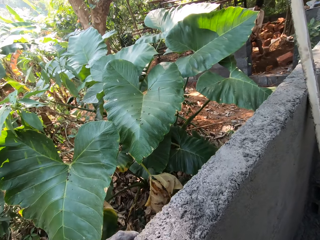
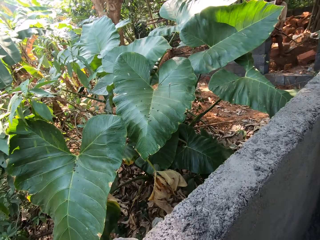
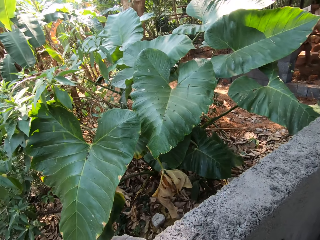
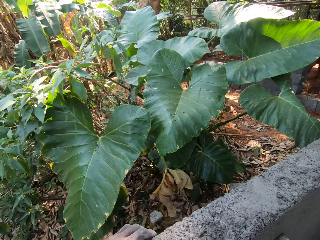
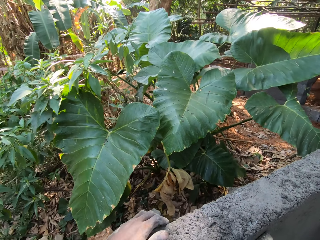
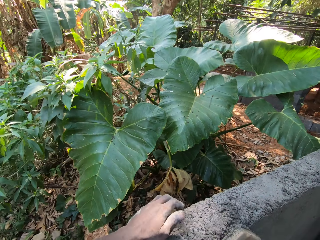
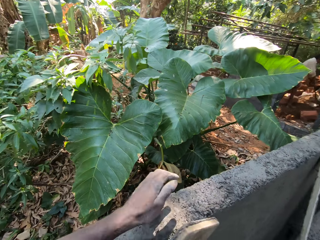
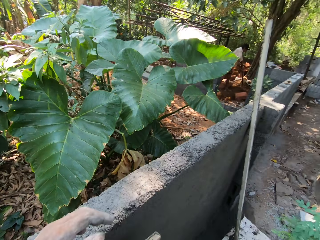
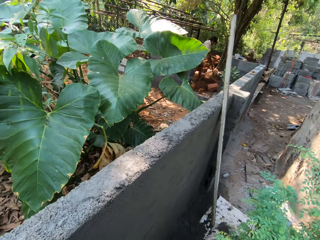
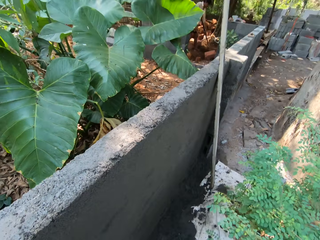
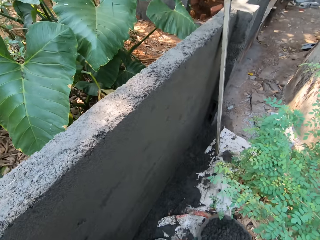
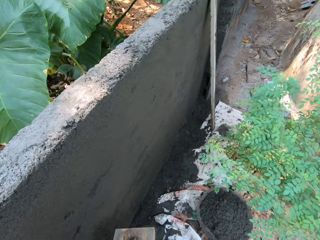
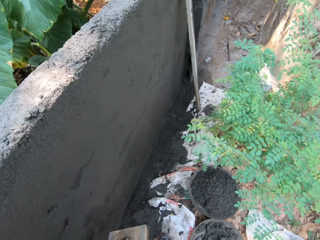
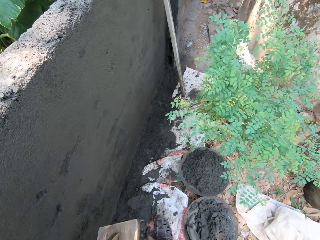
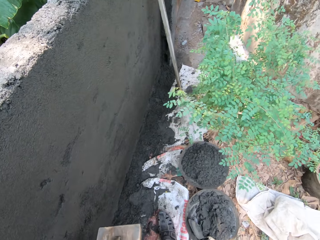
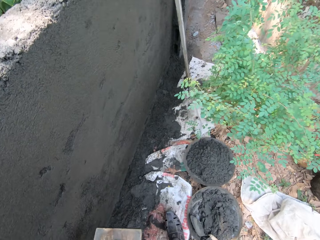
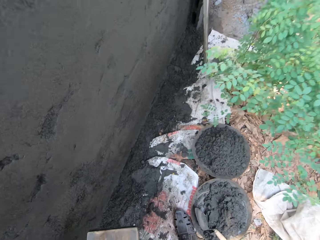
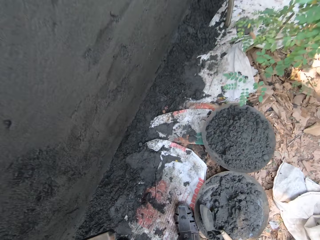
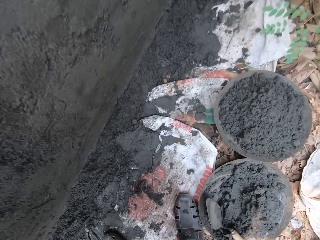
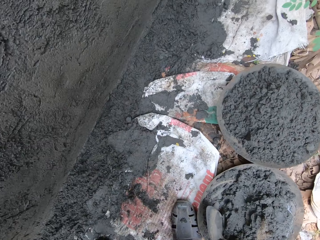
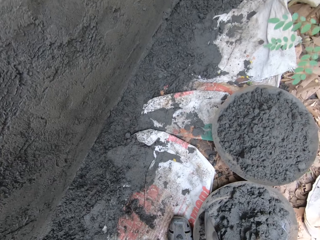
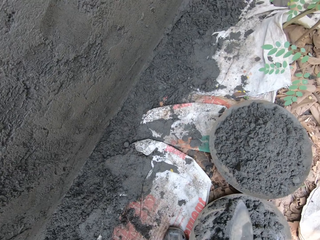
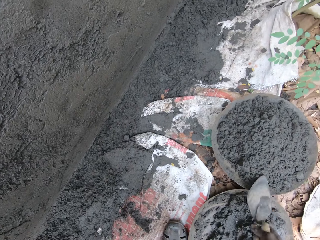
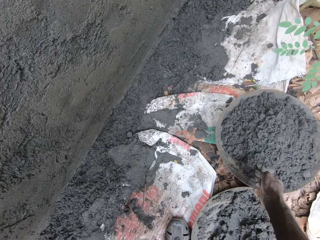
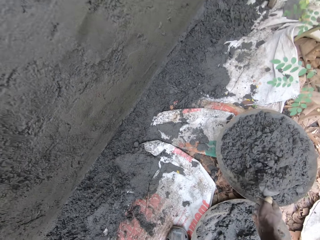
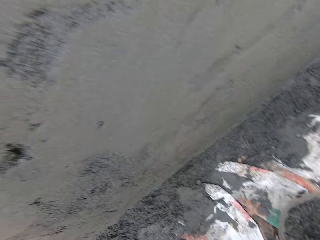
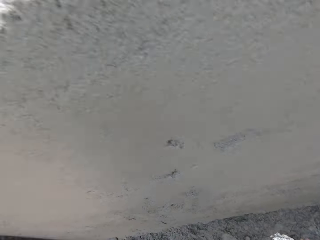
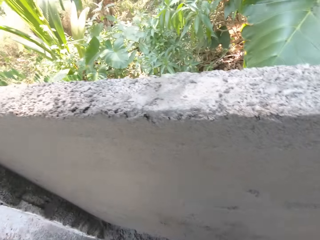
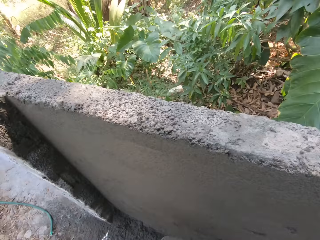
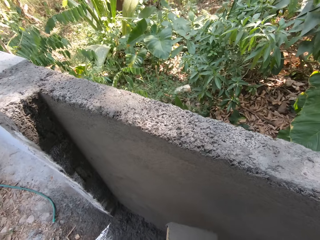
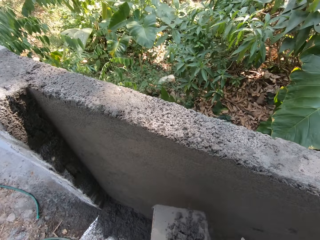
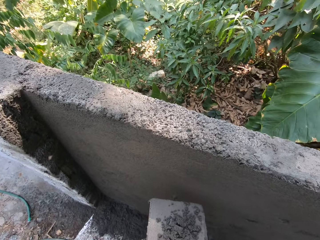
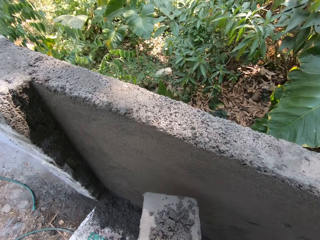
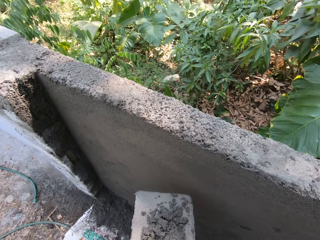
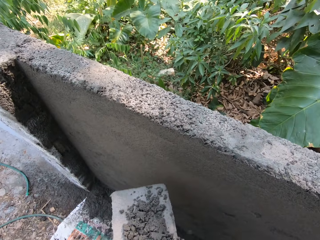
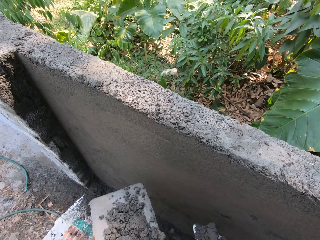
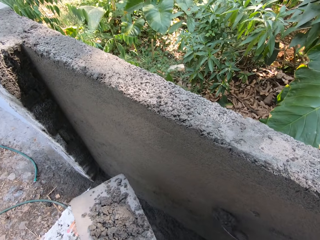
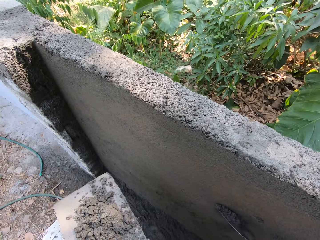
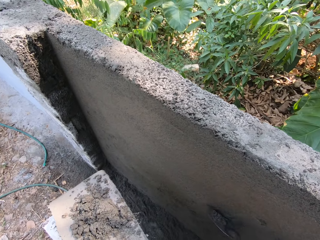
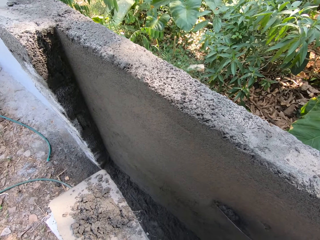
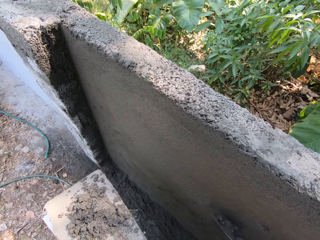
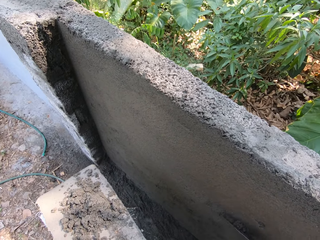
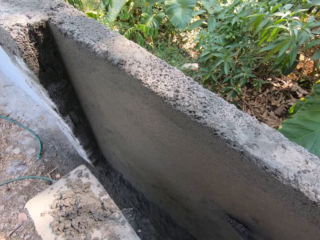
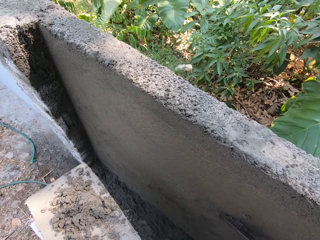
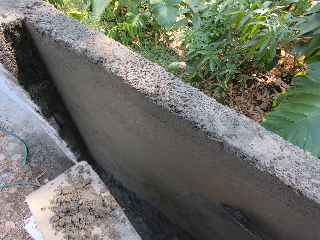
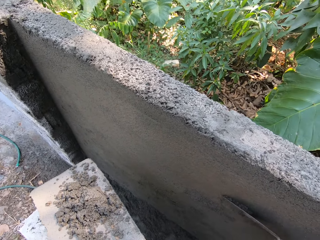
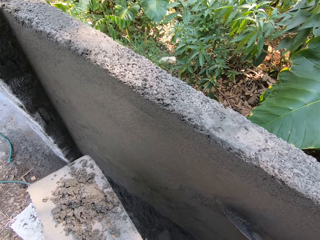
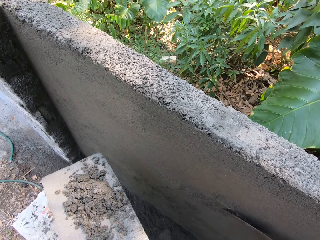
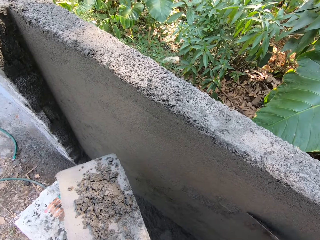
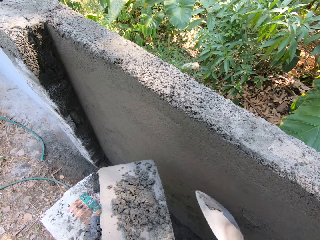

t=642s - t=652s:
The camera wearer turns around. He picks the hand trowel from the head pan with his right hand. He picks cement plaster or concrete from the head pan with the hand trowel in his right hand. He turns around. He pours the cement plaster on the wooden float from the hand trowel in his right hand. He pastes the cement plaster from the wooden float to the wall with the hand trowel in his right hand. He holds the concrete on the wooden float. He scoops the concrete with the trowel.

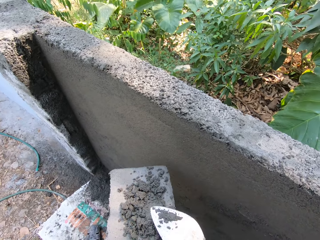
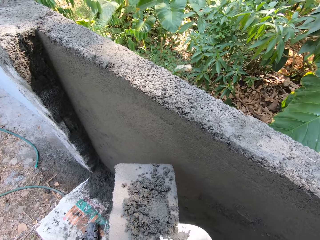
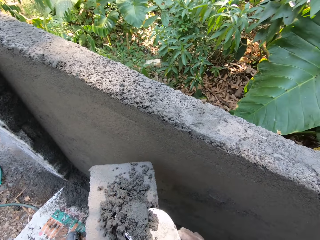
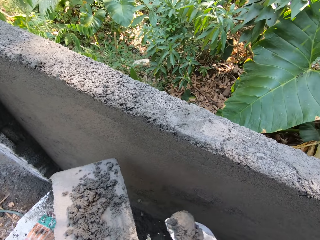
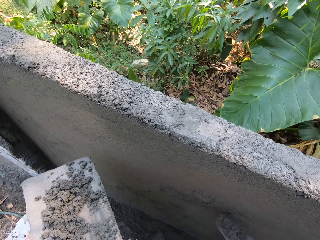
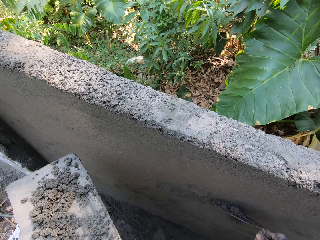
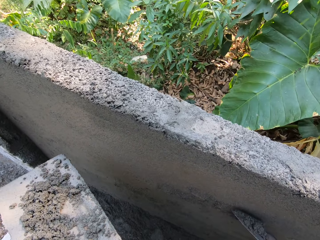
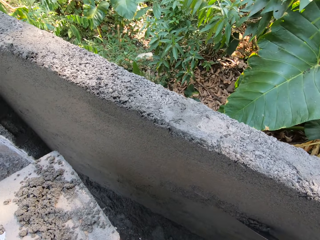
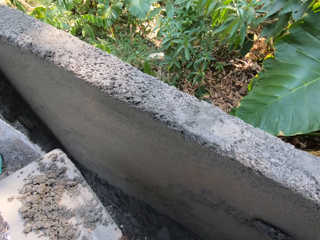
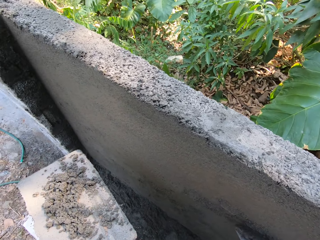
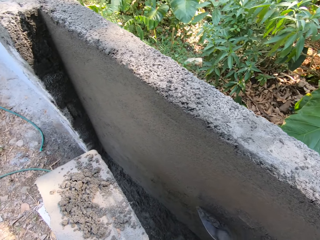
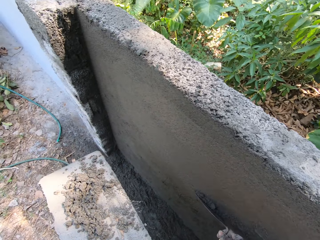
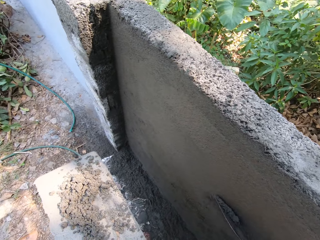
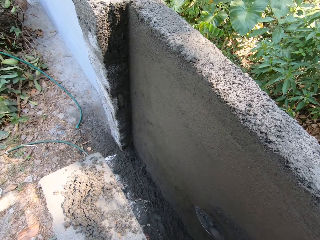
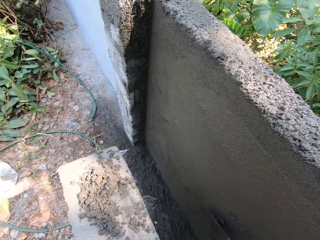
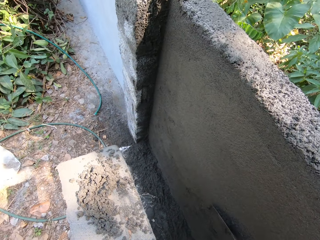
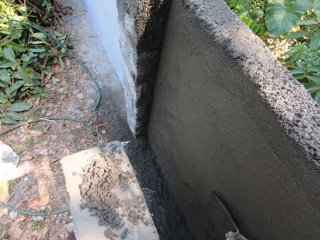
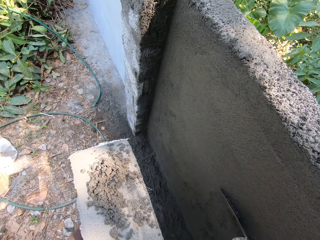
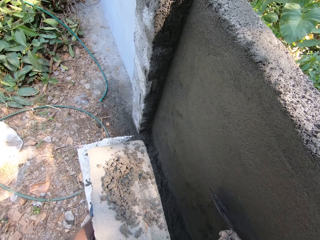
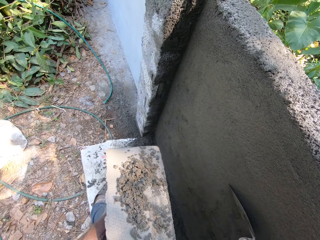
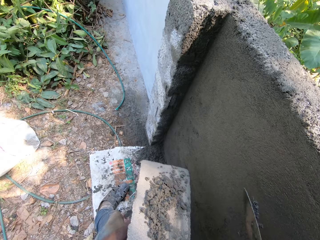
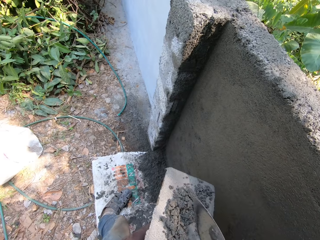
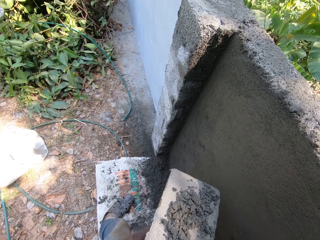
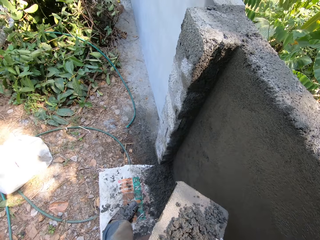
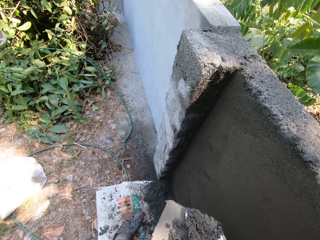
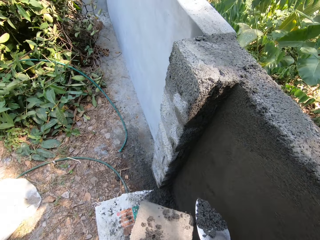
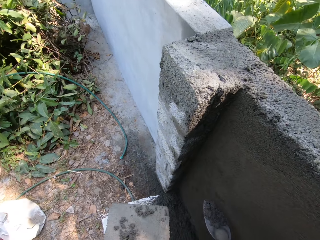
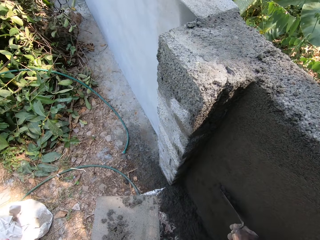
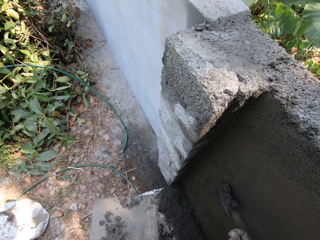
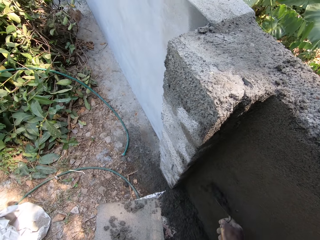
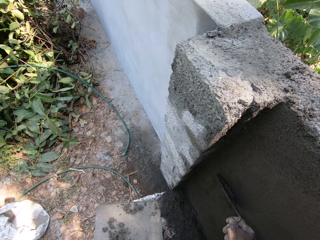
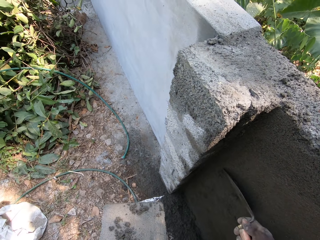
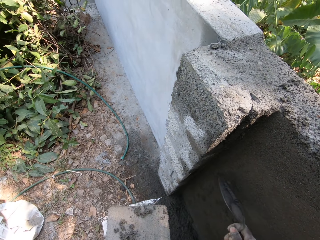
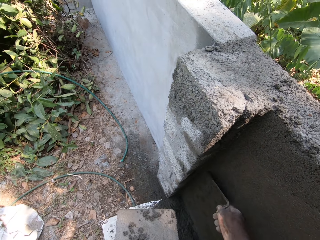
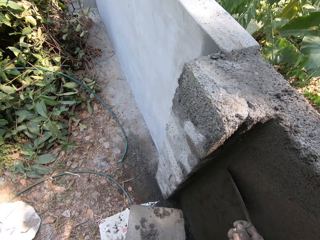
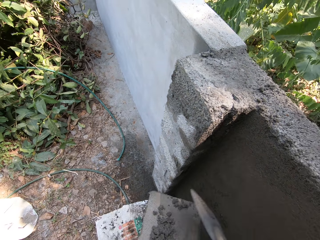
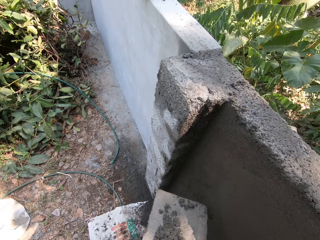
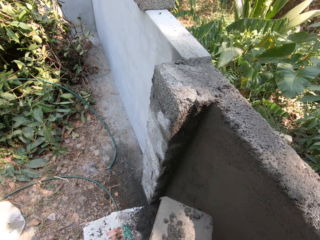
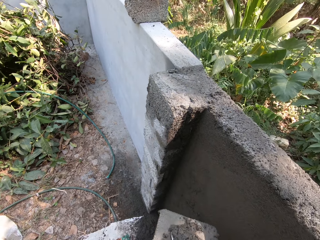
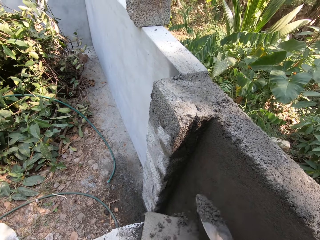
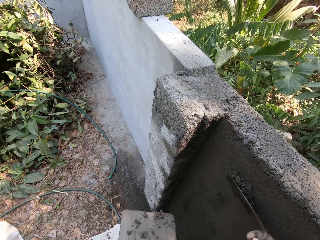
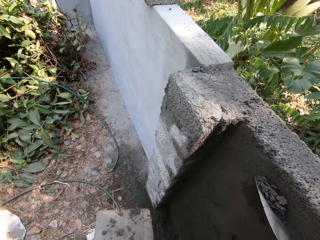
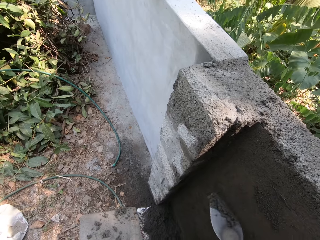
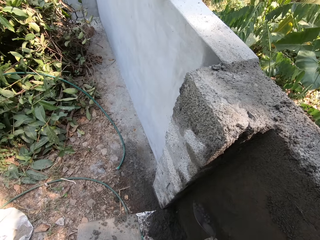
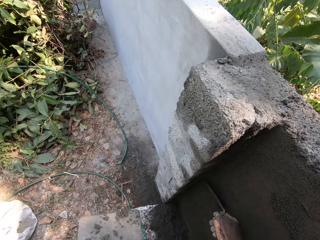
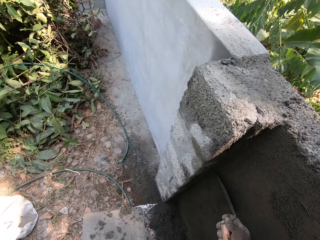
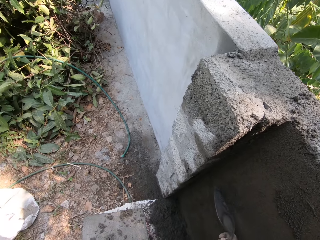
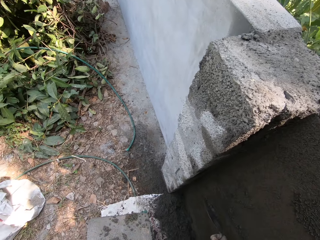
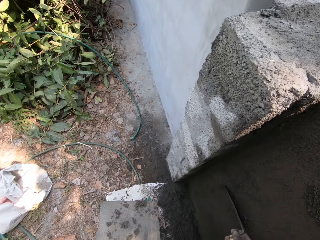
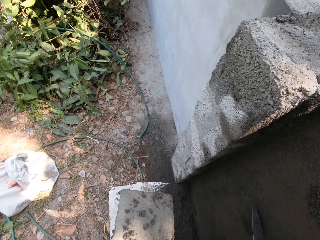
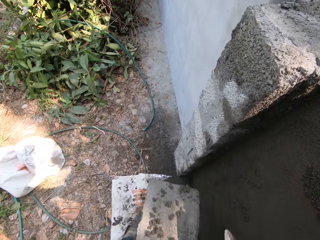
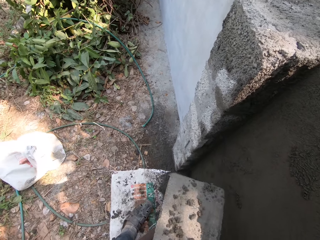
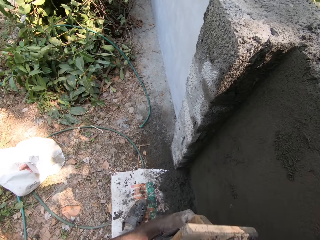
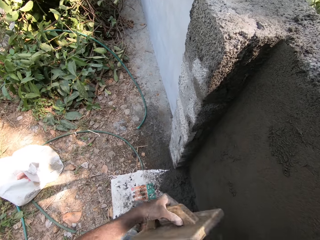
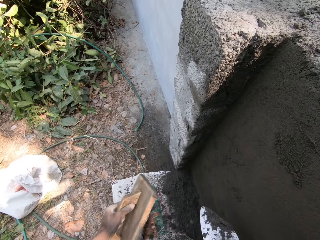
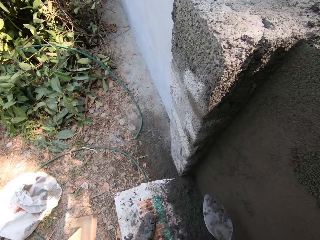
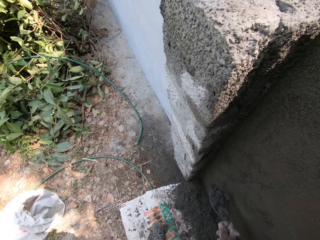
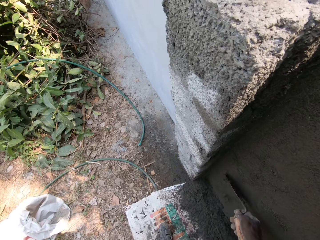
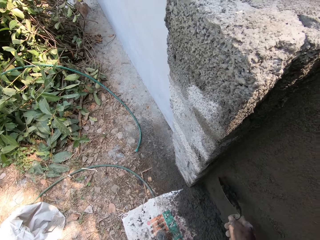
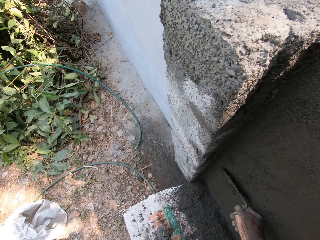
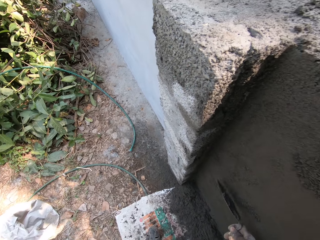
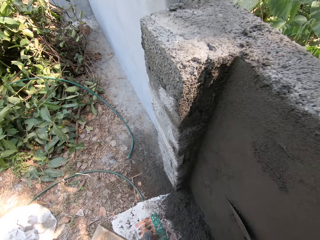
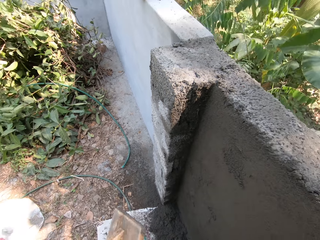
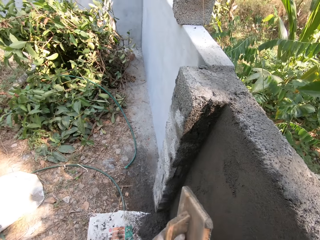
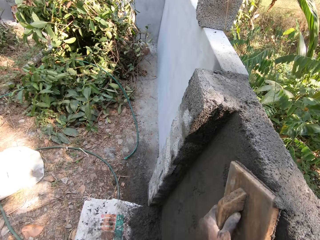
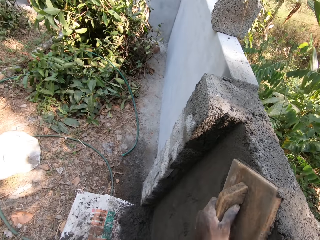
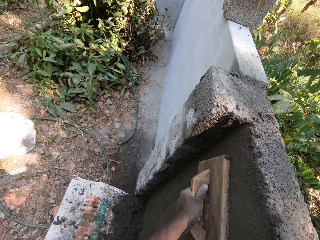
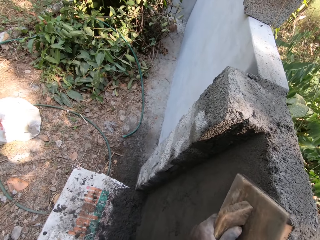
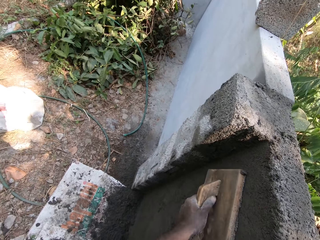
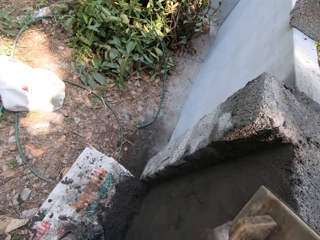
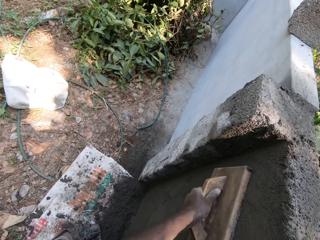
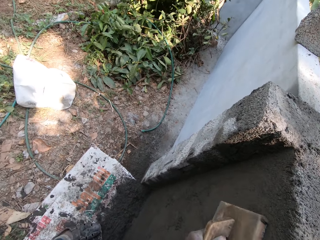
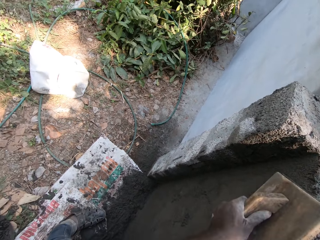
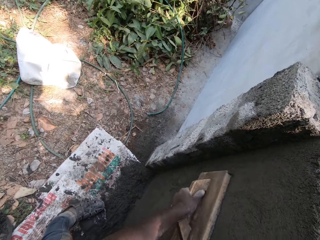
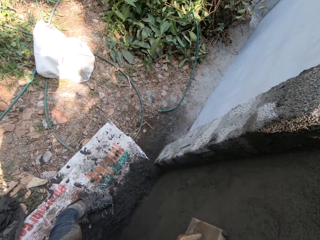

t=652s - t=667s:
The camera wearer scoops the concrete with the trowel. He applies concrete on the wall with the trowel. He pours cement plaster on the wooden float from the hand trowel in his right hand. He scoops the concrete with the trowel. He pastes the cement plaster from the wooden float to the wall with the hand trowel in his right hand. He scoops the concrete with the trowel. He applies concrete on the wall with the trowel. He scoops the concrete with the trowel. He applies concrete on the wall with the trowel. He smoothens the wall with the wood float in his left hand.
